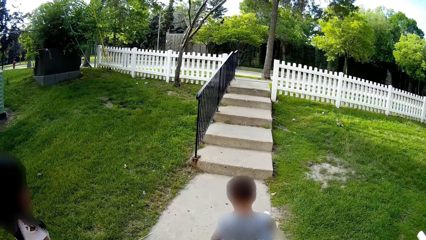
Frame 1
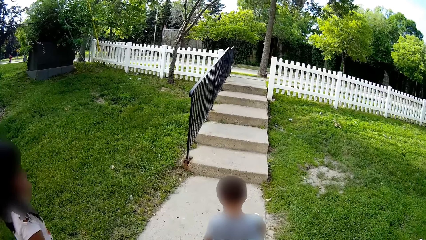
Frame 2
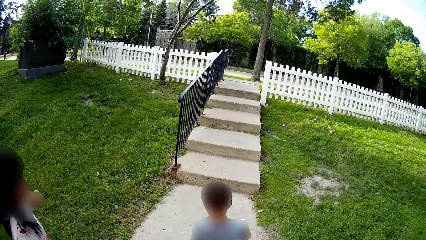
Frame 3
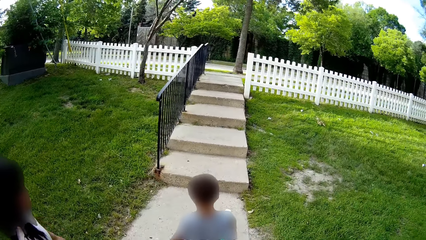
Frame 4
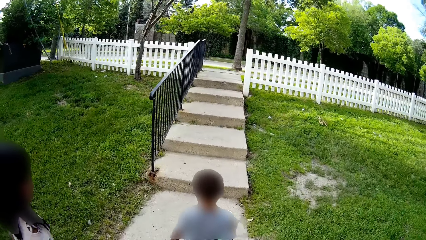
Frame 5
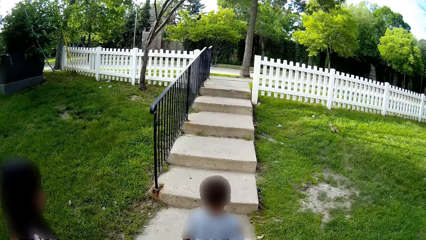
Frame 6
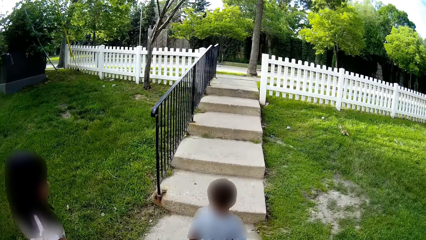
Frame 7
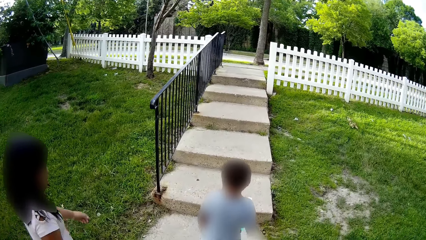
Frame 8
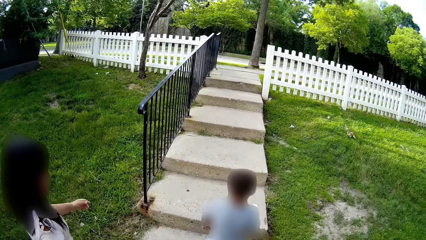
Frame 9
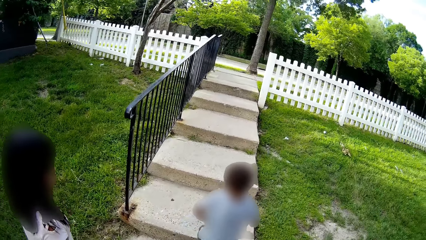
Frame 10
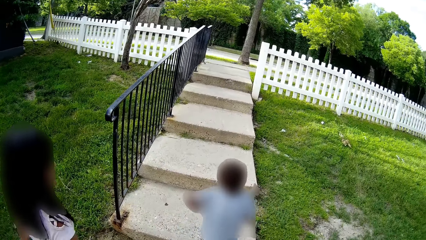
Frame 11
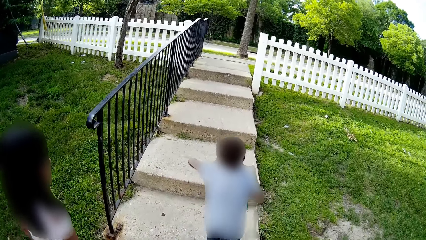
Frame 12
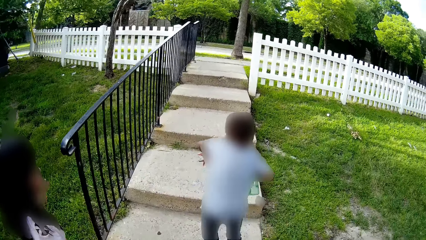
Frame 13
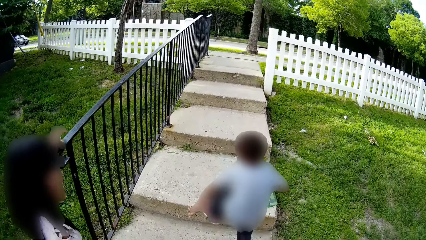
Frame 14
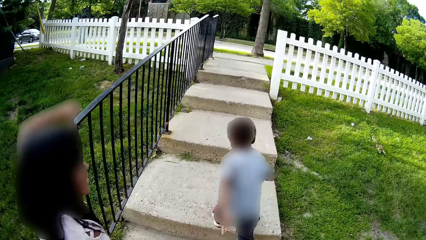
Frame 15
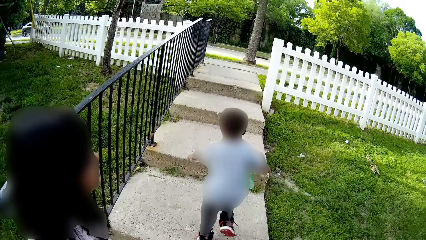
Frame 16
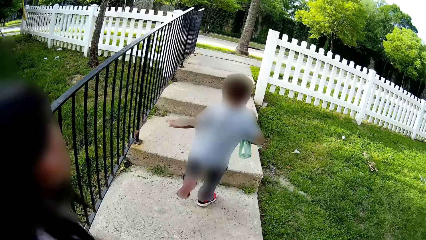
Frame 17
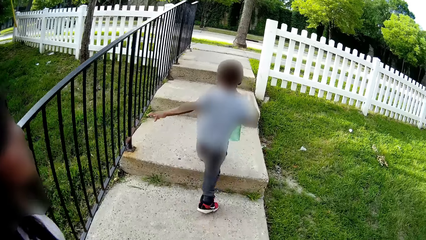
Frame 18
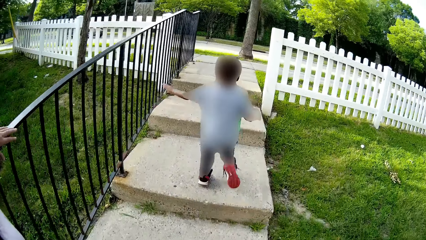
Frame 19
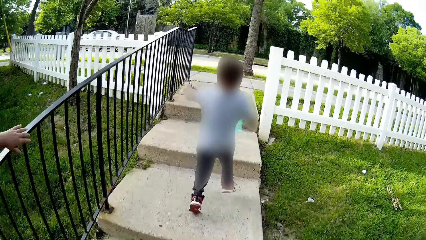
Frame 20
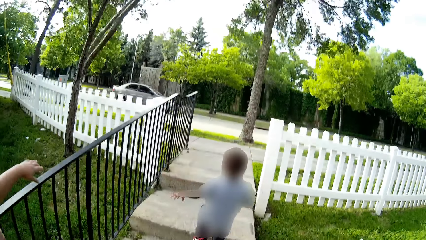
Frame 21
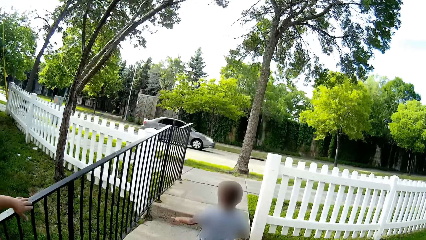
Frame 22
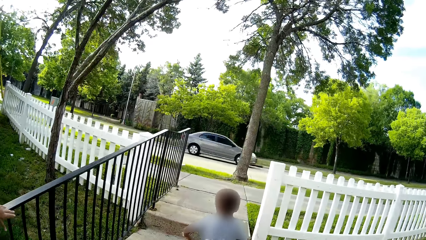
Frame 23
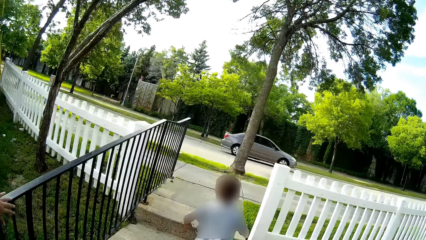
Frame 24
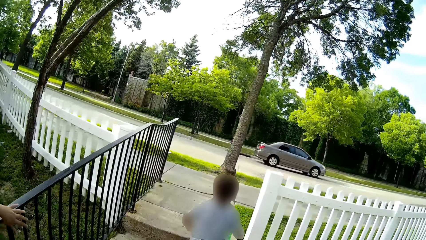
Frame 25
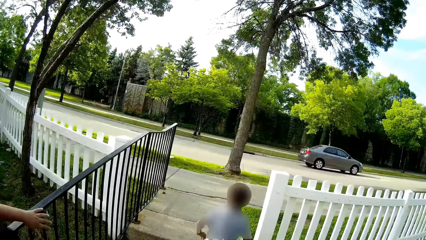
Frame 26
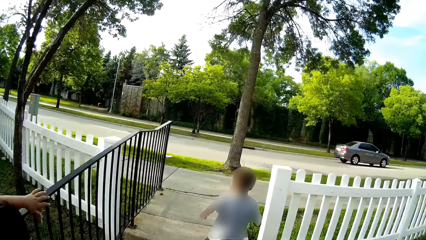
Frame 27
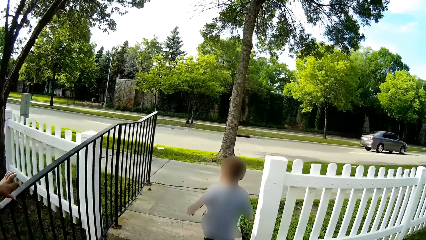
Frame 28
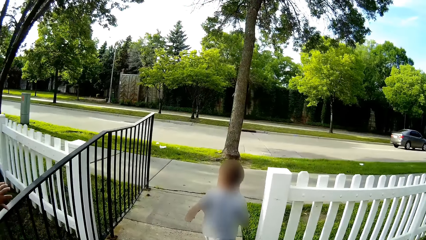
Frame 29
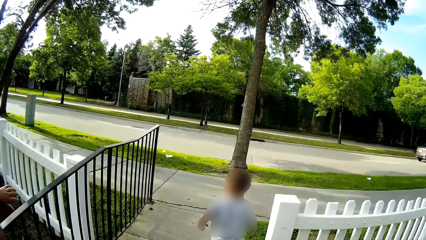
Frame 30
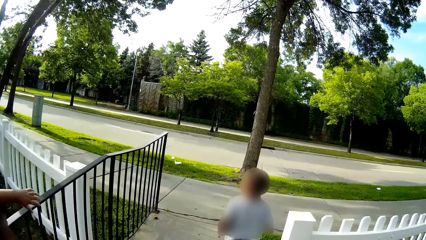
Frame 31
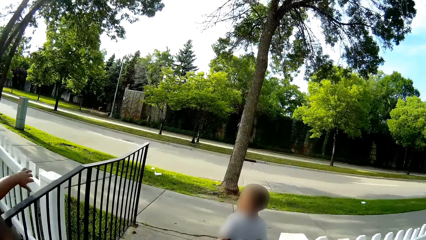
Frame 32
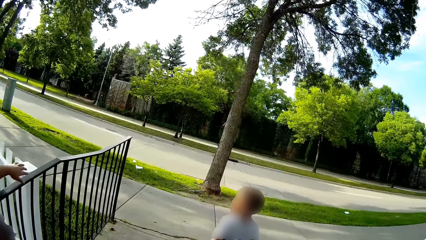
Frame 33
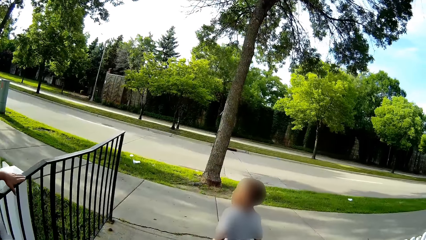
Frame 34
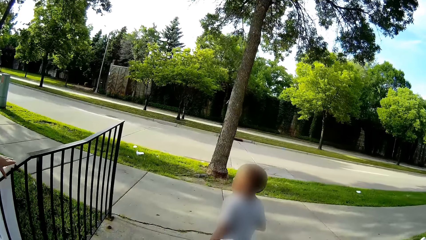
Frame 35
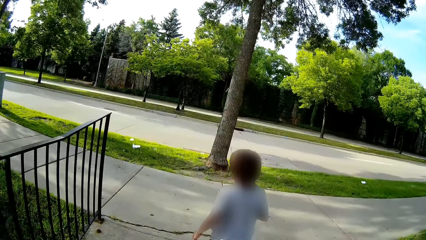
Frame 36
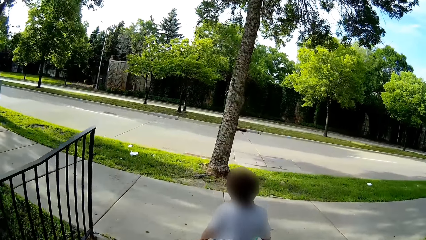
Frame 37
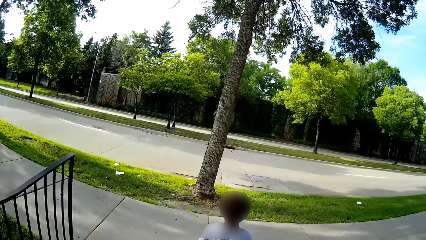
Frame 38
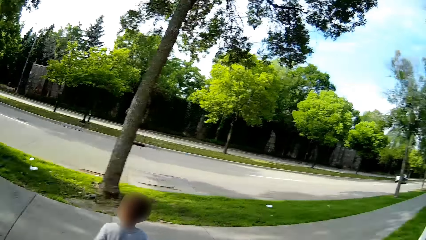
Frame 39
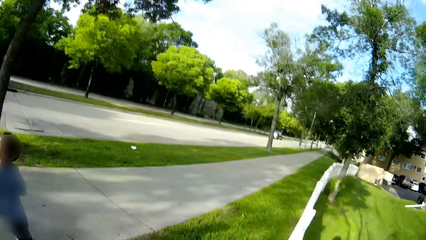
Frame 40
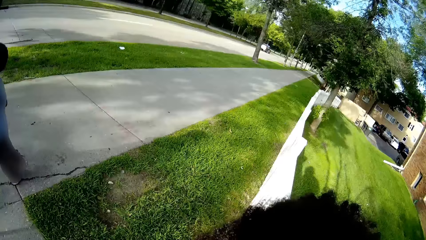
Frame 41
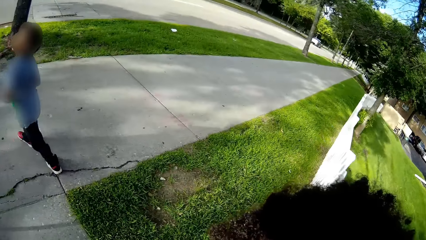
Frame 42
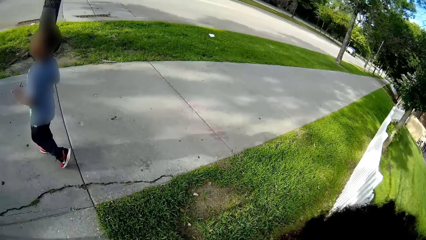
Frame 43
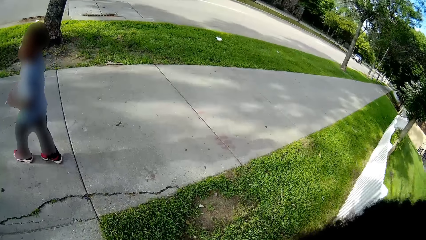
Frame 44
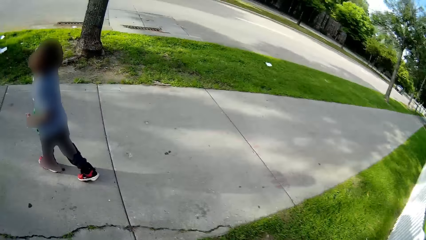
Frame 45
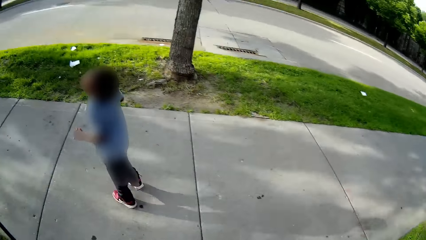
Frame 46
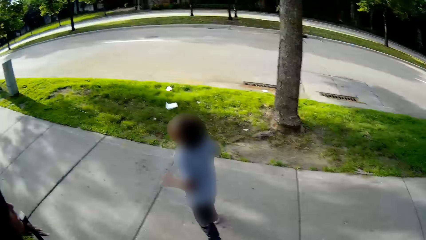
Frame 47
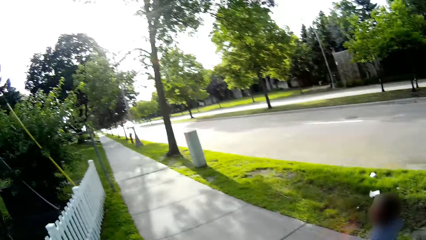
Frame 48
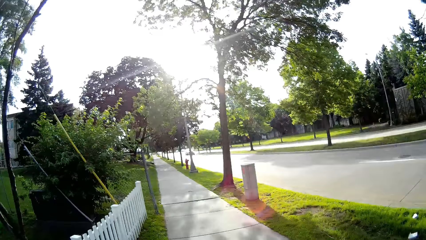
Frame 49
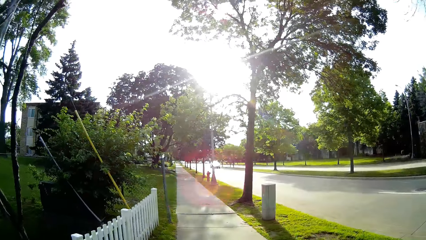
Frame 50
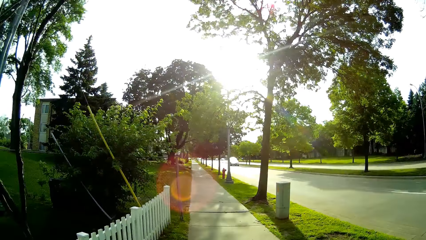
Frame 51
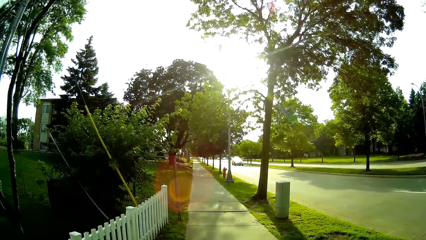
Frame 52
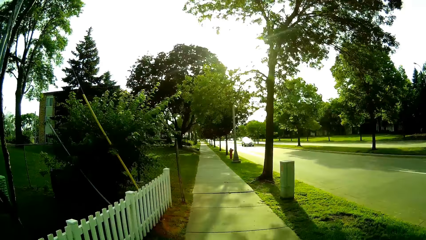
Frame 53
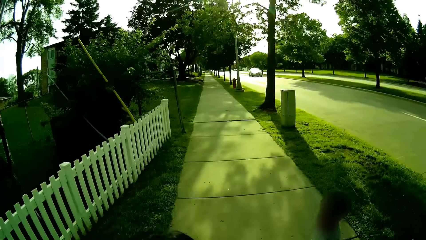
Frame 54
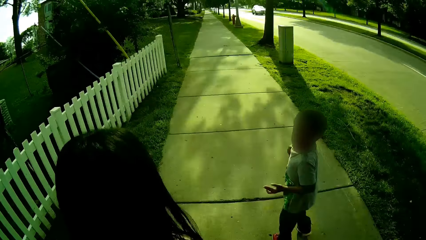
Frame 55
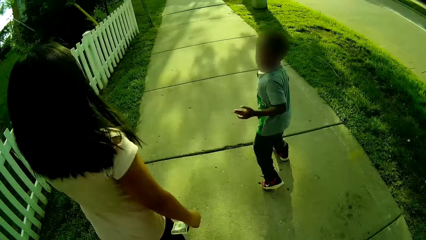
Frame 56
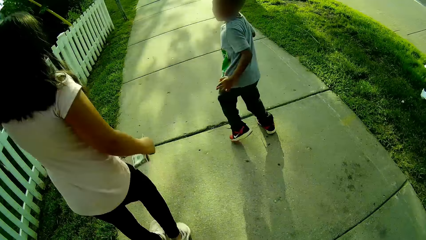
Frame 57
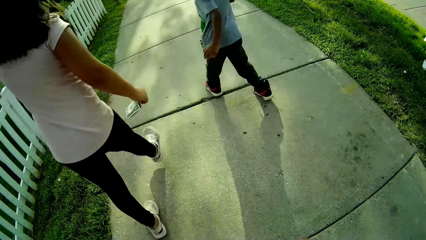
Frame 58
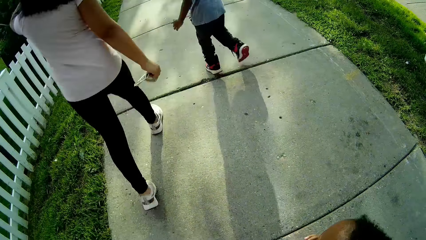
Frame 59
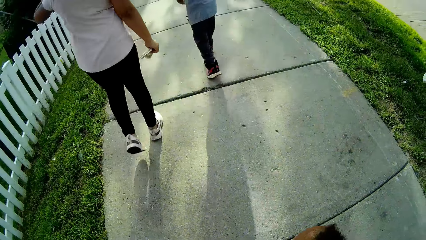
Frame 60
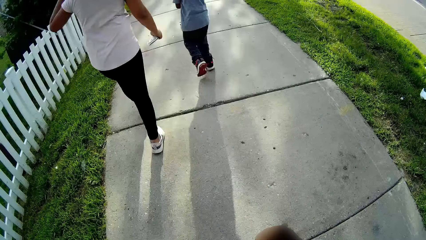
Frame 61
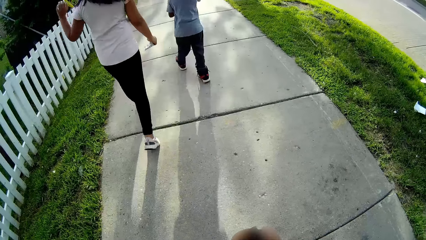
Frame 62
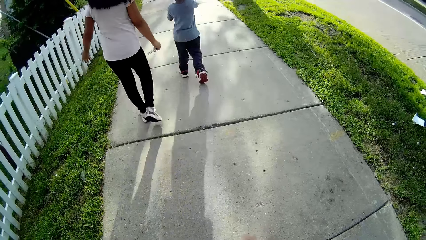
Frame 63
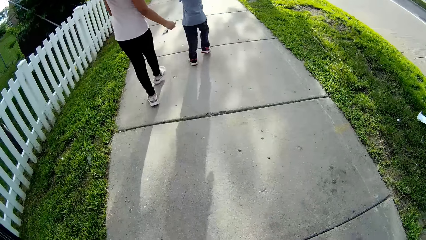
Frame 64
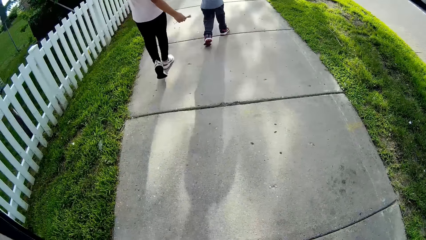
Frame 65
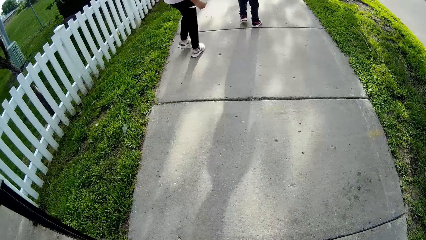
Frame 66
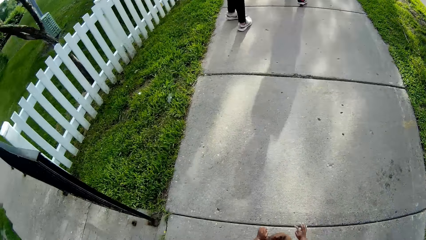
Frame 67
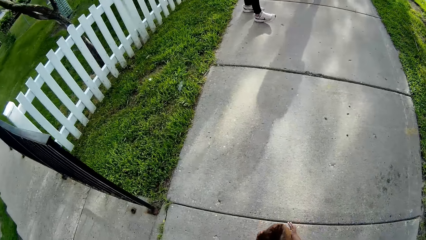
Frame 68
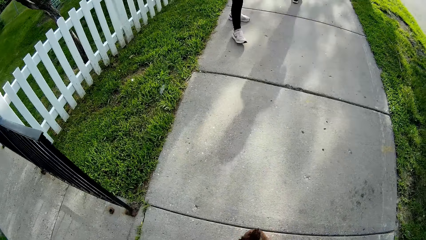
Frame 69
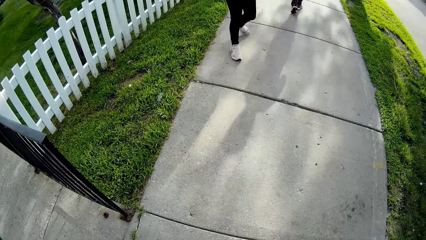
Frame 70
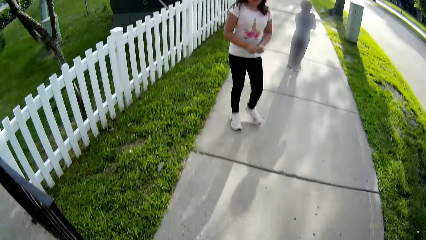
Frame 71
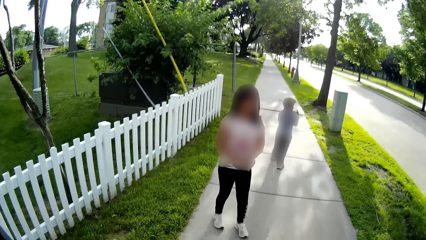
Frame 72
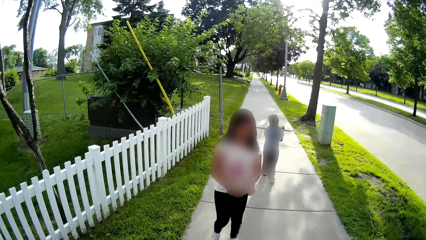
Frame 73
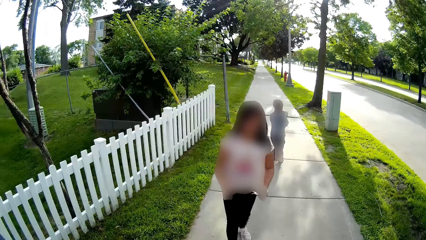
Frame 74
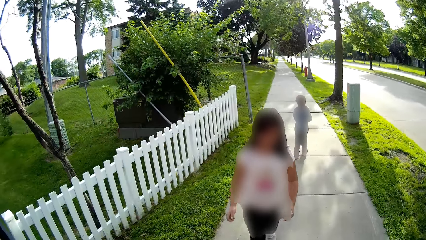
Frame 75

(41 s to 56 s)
The girl speaks to the camera wearer. The girl speaks to the baby. The camera wearer looks at the child.
